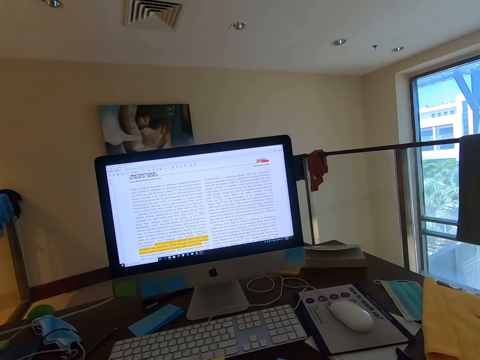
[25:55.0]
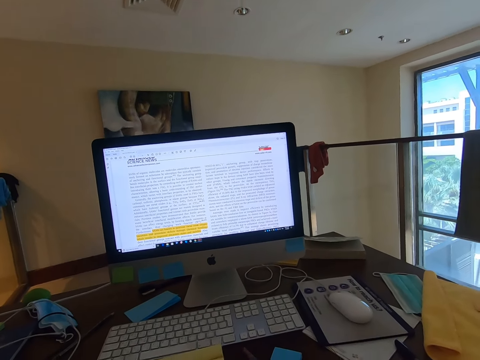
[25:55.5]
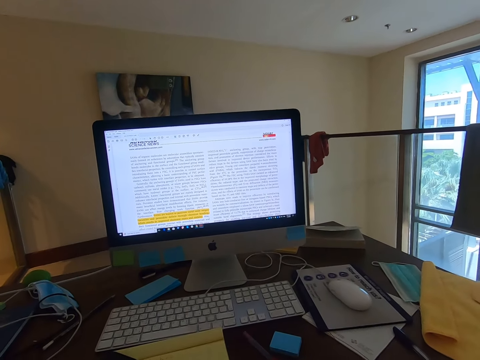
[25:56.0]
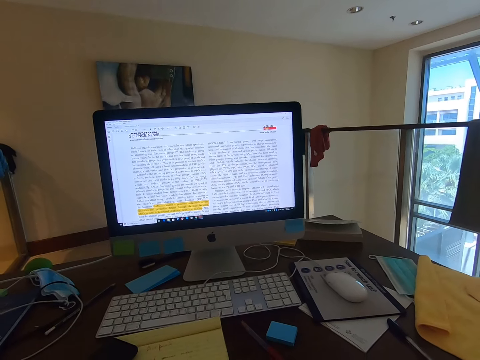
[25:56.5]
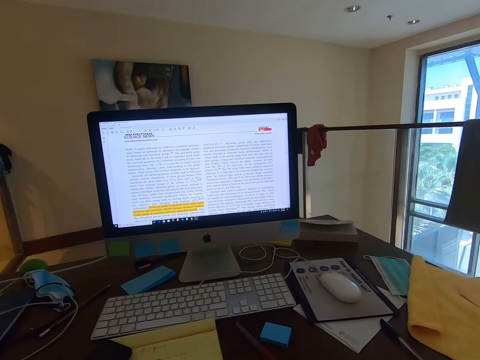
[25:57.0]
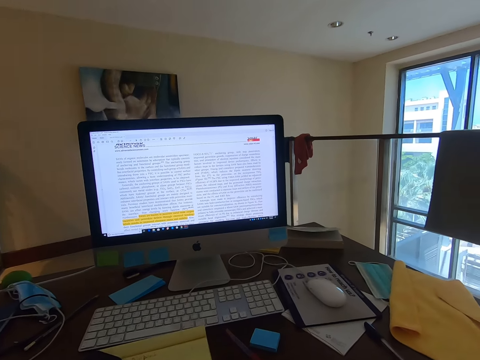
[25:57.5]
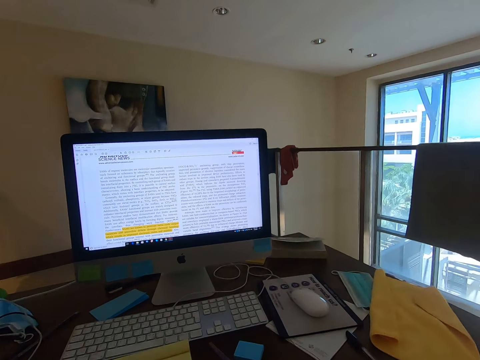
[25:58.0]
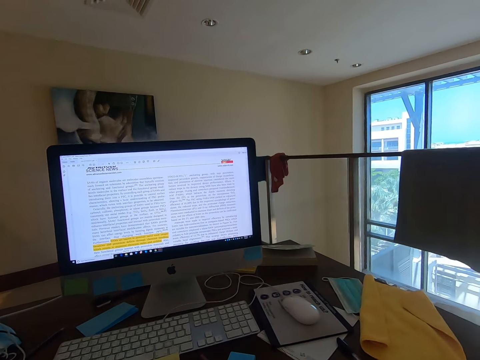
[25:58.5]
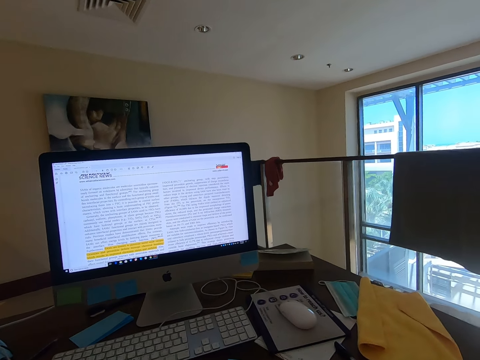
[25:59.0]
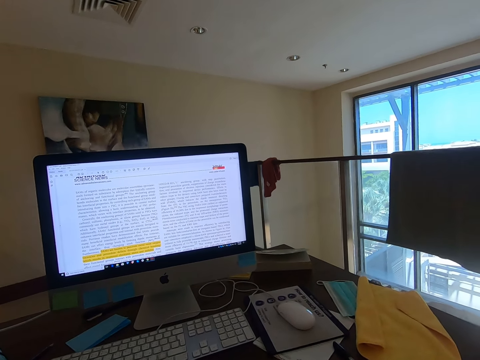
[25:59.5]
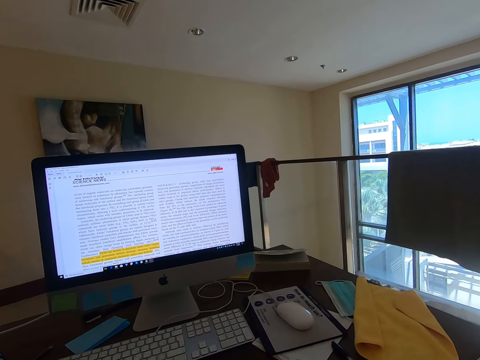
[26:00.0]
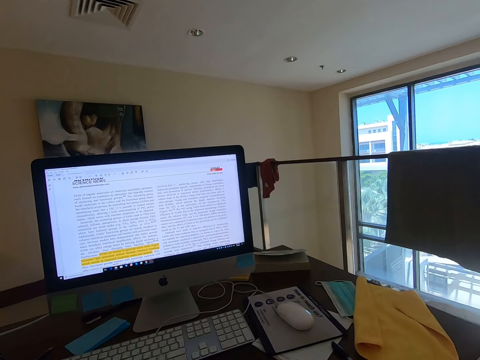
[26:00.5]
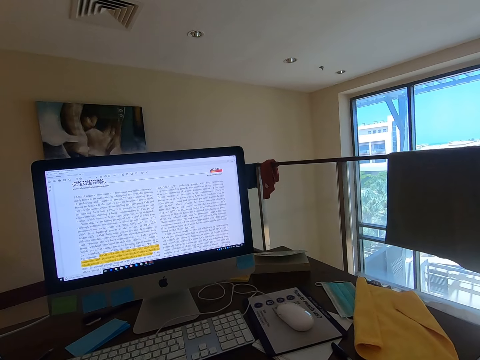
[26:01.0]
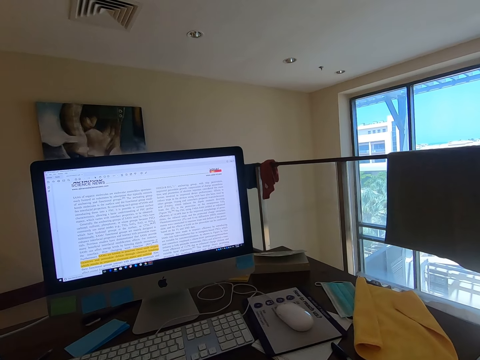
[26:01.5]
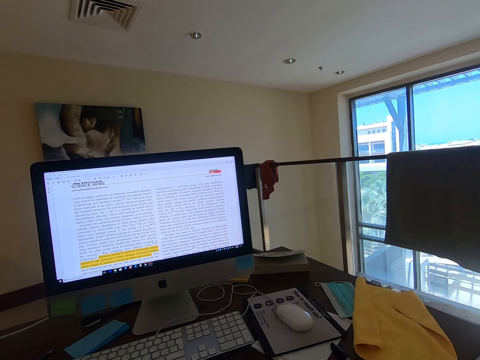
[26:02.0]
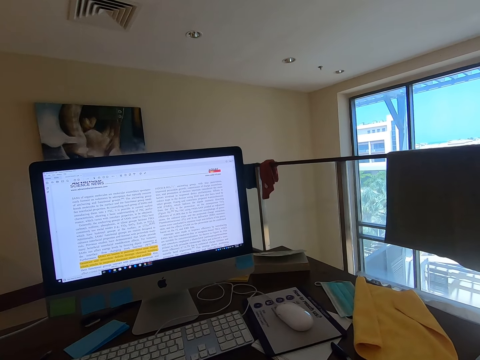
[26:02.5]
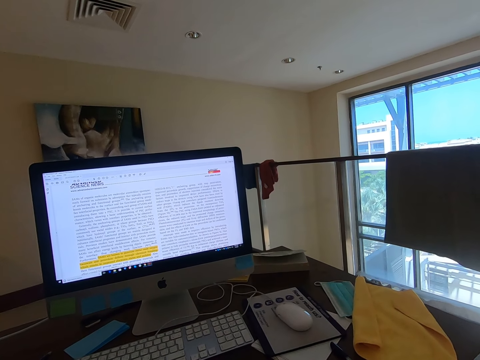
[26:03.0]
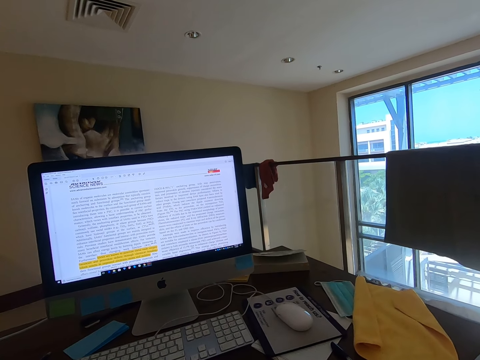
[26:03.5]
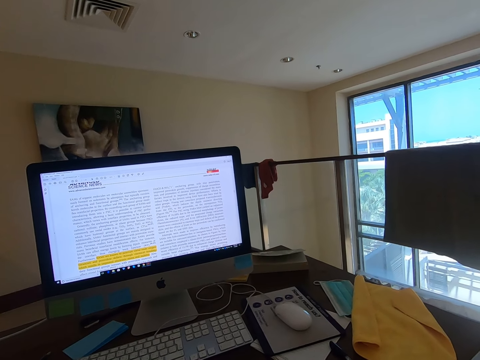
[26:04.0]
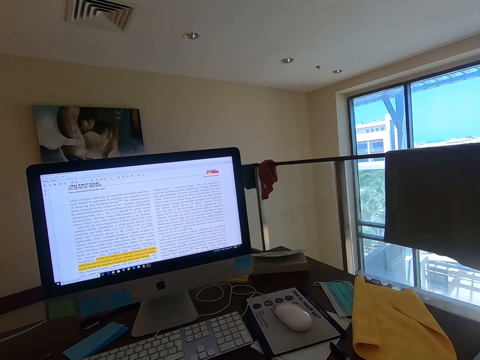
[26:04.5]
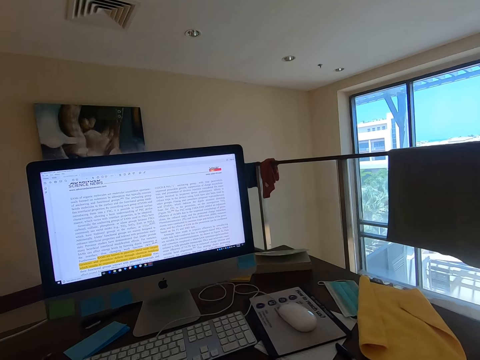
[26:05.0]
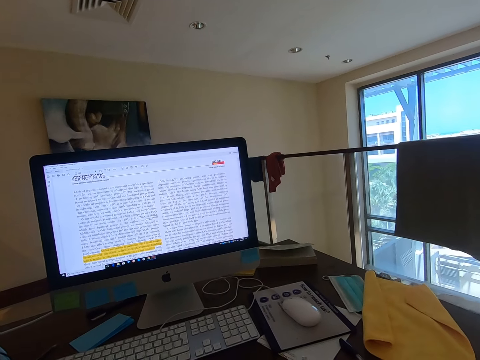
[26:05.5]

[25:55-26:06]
The camera wearer looks at the computer.

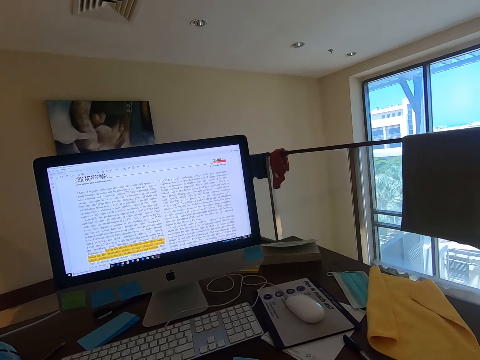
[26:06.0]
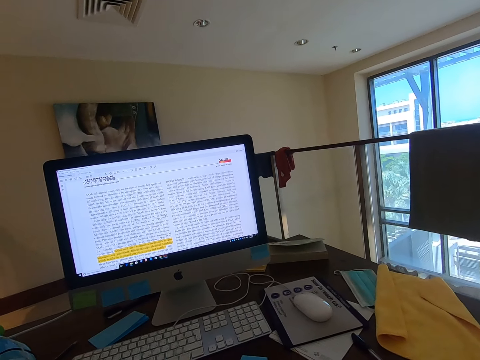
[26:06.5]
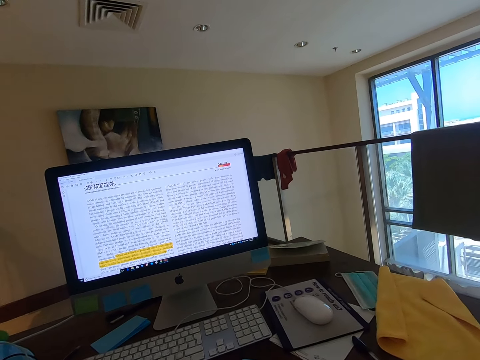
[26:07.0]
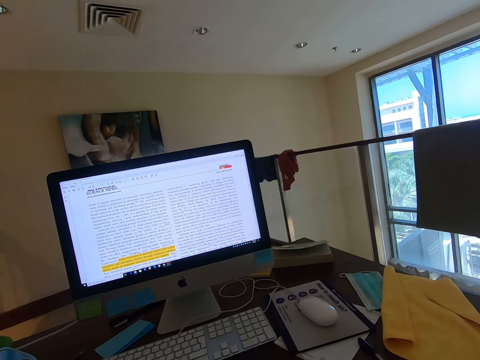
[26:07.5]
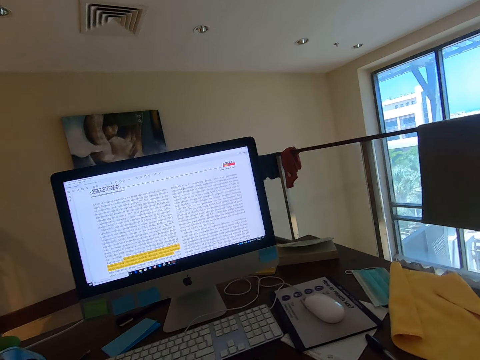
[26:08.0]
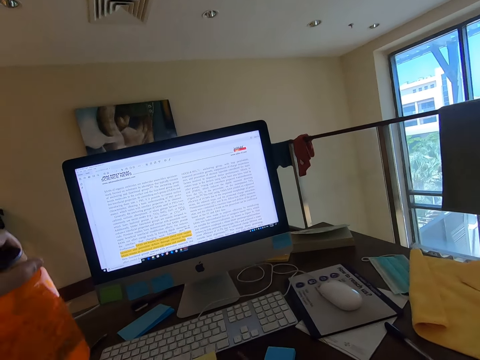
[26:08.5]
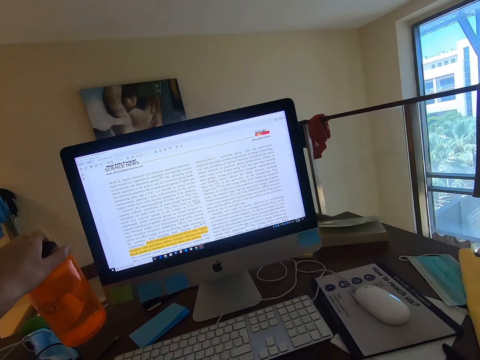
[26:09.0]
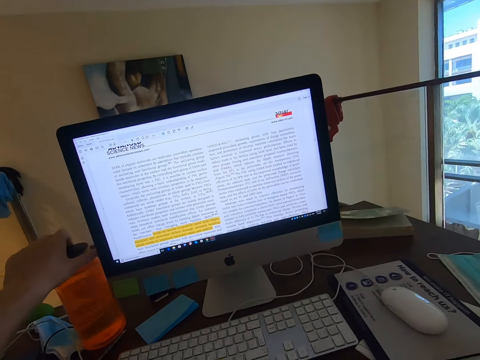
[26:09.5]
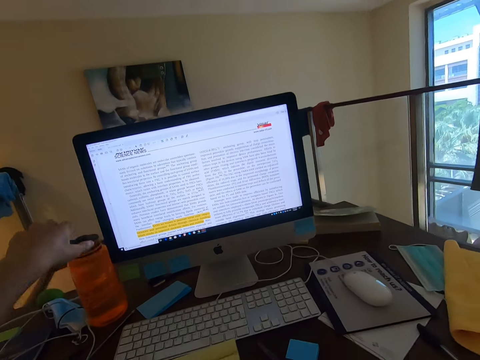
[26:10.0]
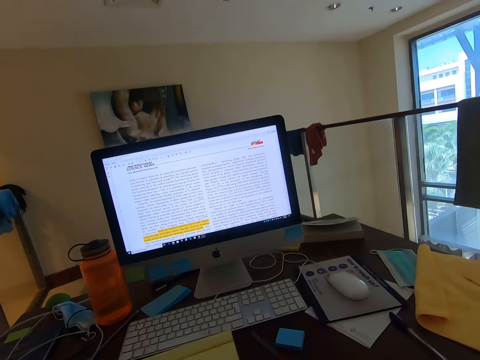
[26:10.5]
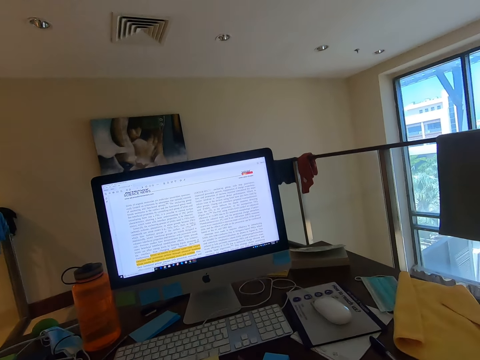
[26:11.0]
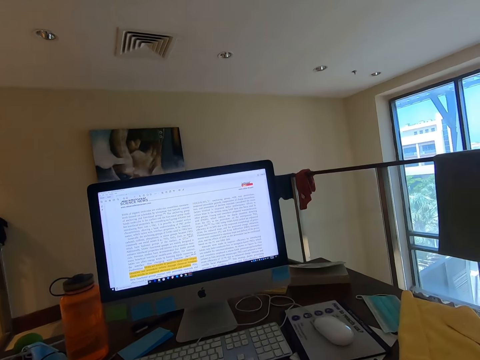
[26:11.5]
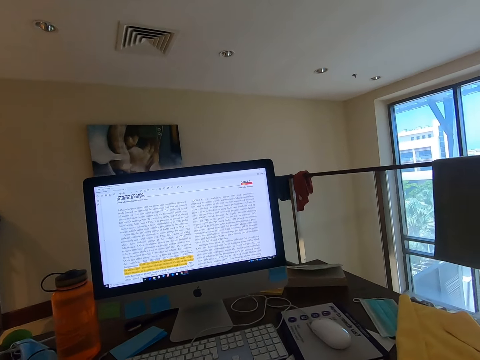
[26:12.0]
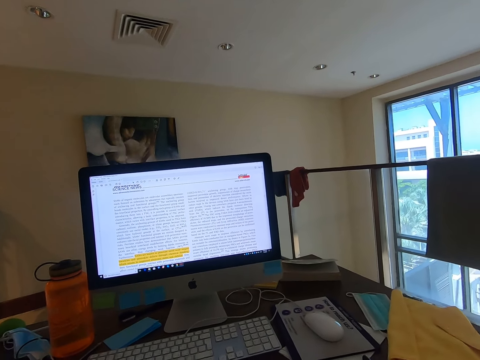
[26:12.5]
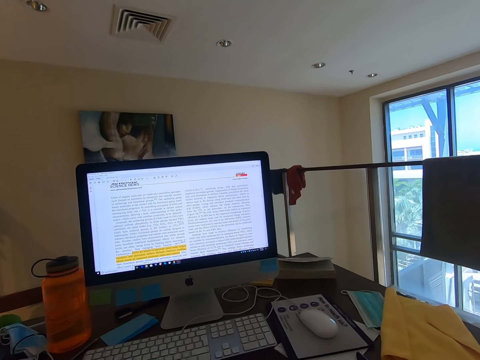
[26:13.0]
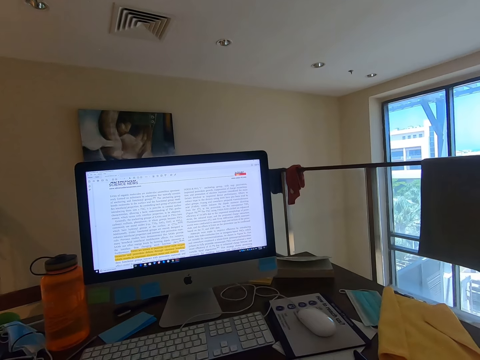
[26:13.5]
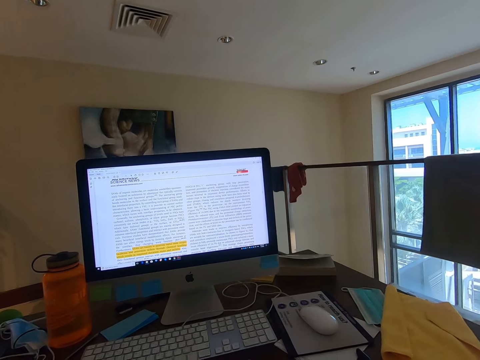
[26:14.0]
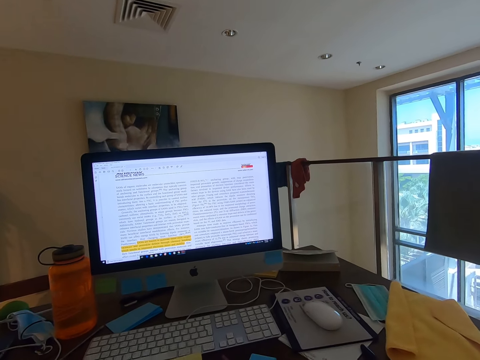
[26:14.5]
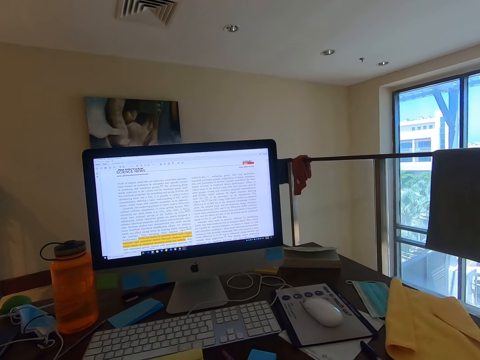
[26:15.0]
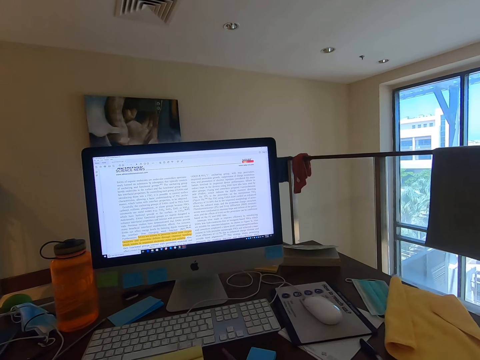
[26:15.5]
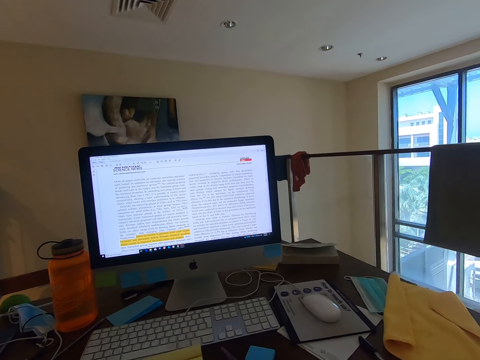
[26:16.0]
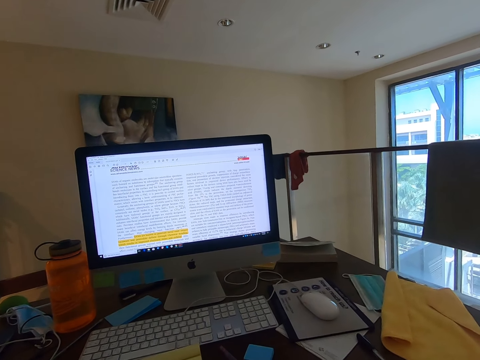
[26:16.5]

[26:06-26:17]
The camera wearer places the water bottle on the table. They stare at the monitor's screen.

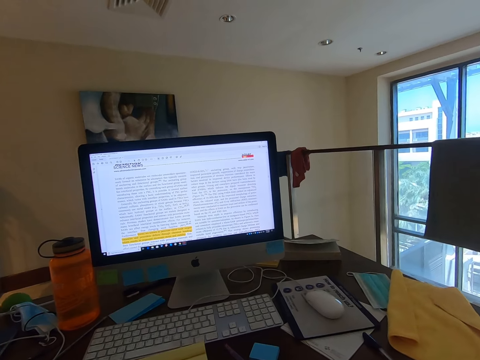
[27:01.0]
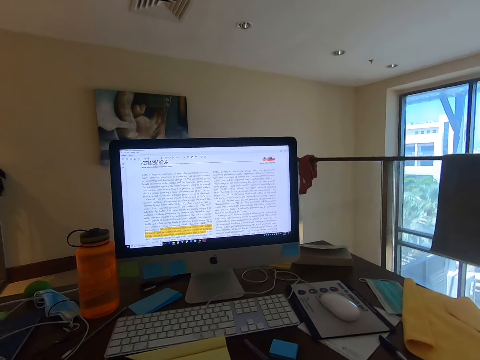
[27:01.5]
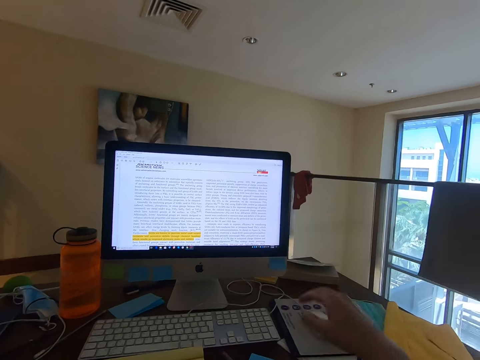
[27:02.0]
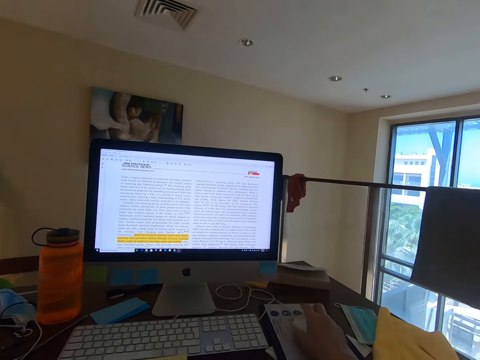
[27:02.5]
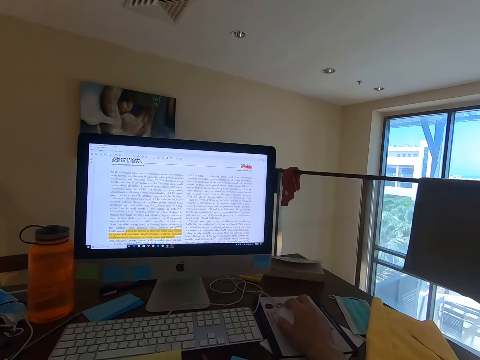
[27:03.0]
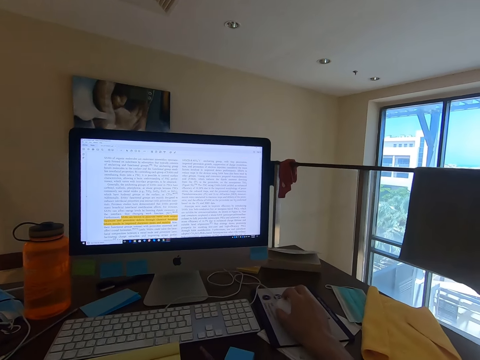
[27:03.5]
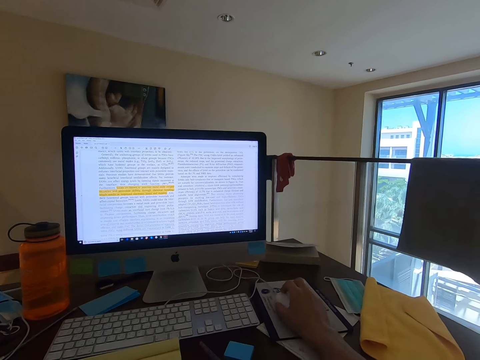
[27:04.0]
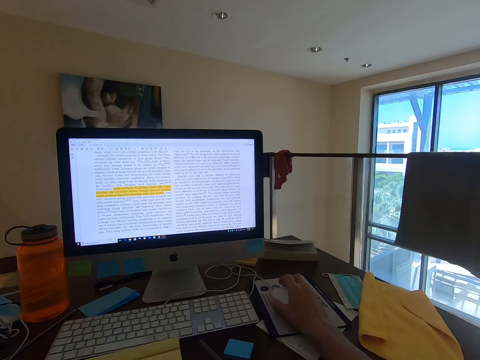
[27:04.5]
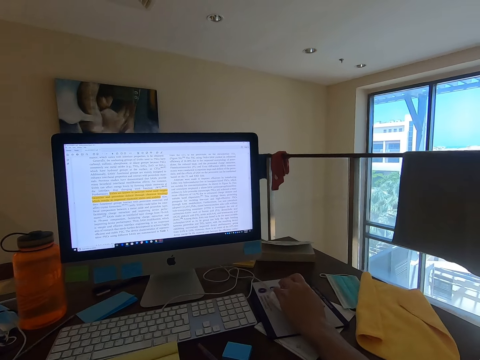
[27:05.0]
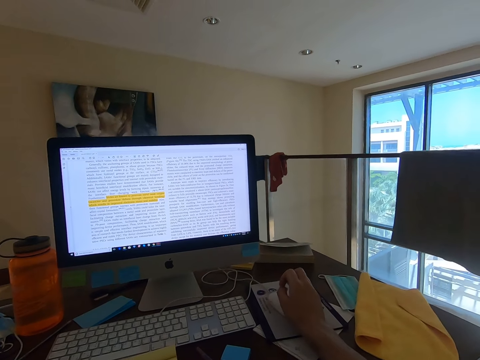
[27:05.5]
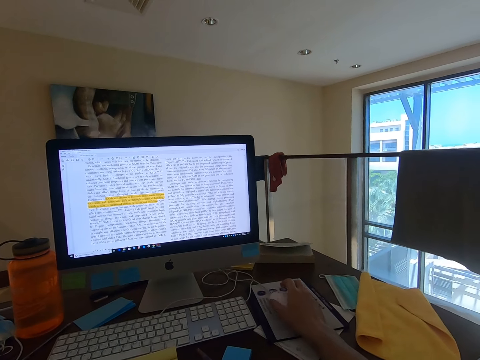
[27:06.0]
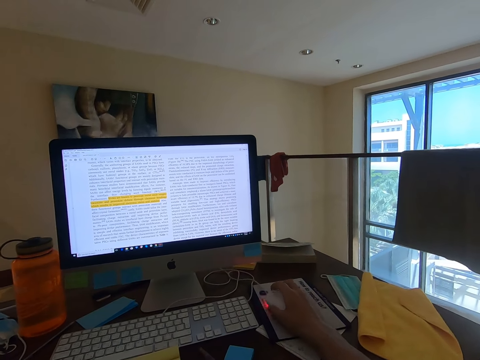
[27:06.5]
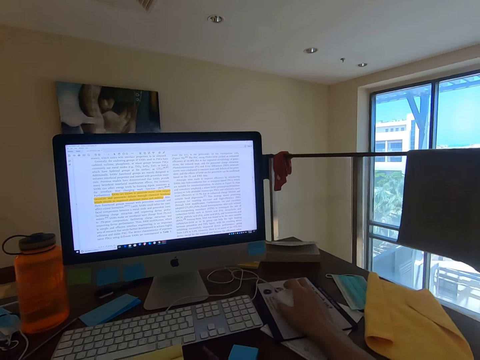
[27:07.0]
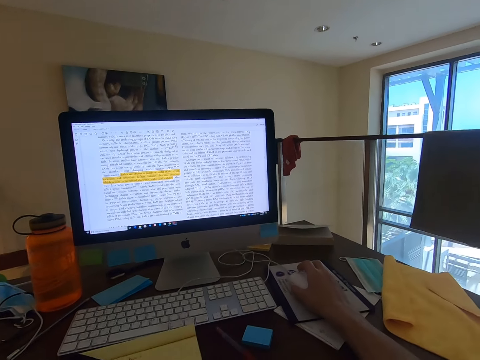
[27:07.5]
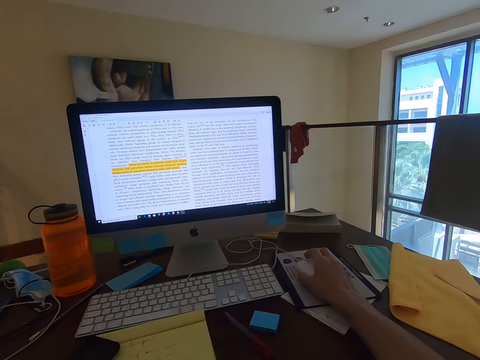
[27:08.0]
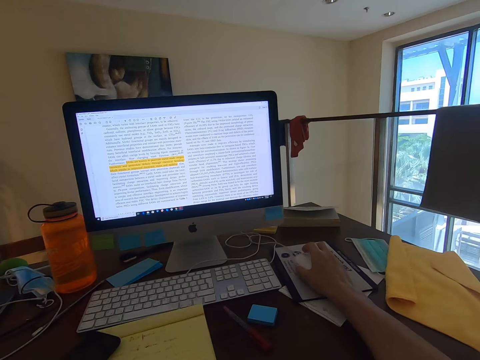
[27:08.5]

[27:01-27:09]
The camera wearer holds the mouse, operates the computer and uses the mouse. They let go of the mouse. They stare at the monitor's screen. They hold the mouse and operate the computer. They stare at the monitor's screen.
